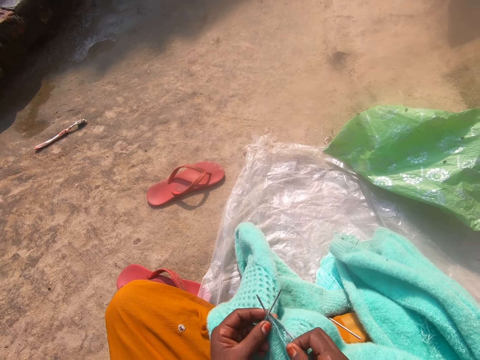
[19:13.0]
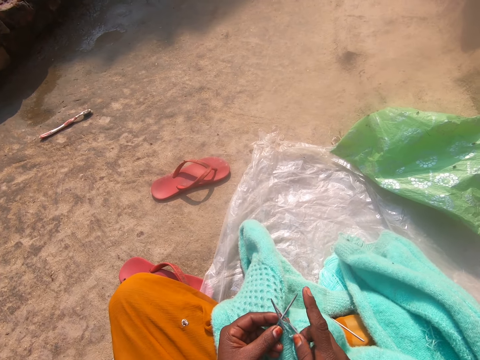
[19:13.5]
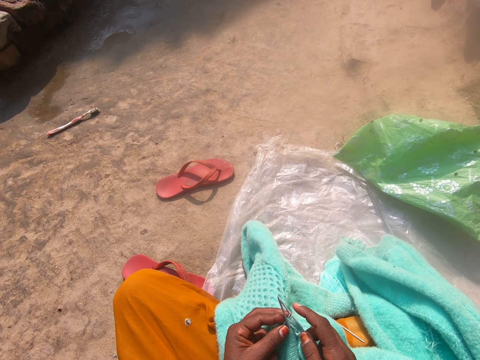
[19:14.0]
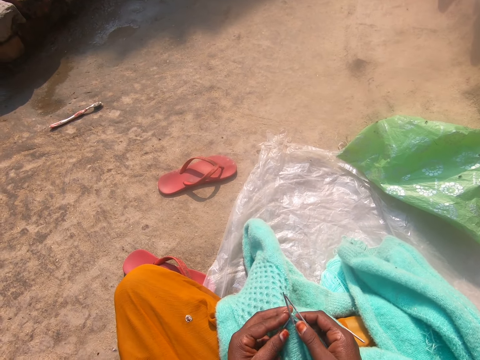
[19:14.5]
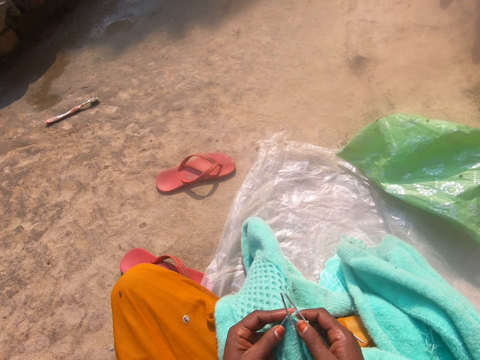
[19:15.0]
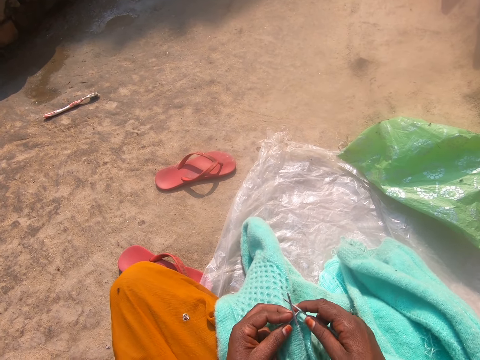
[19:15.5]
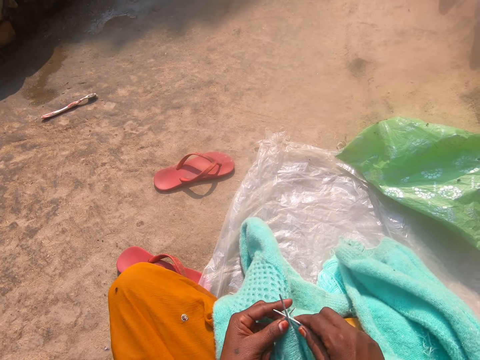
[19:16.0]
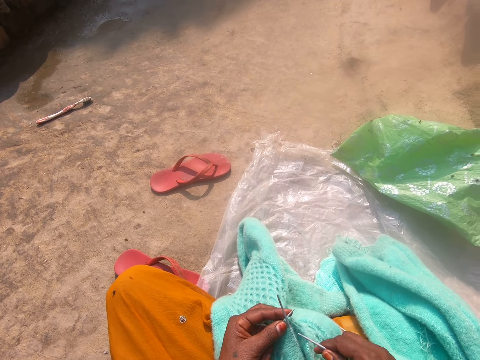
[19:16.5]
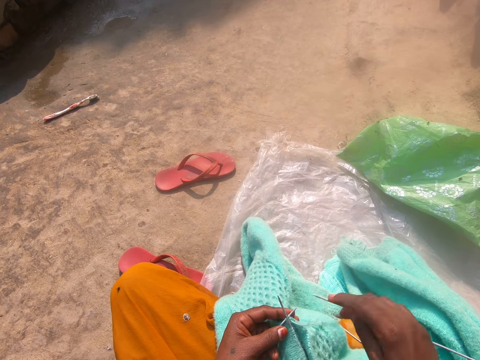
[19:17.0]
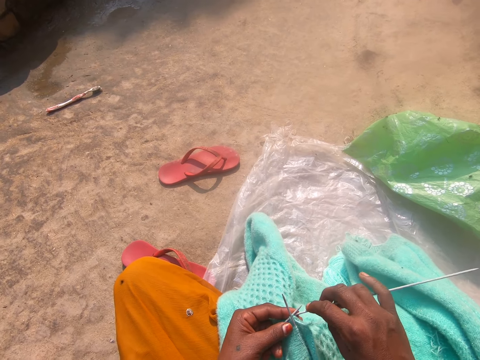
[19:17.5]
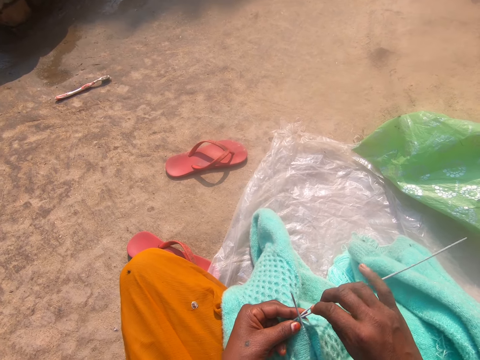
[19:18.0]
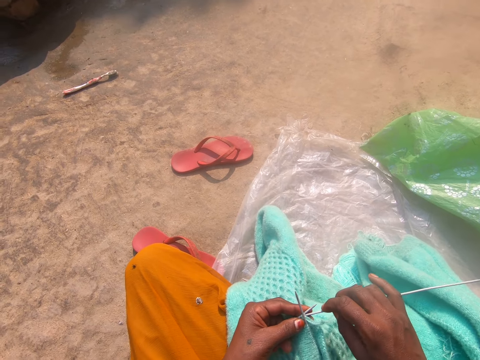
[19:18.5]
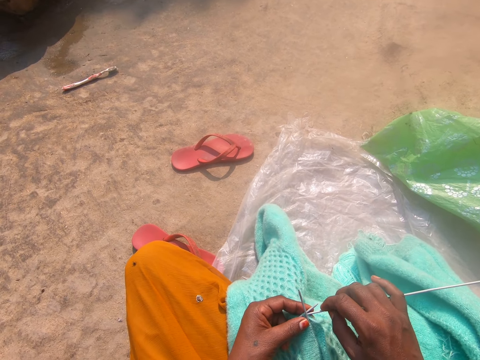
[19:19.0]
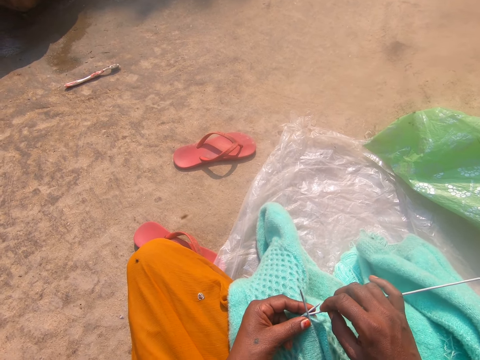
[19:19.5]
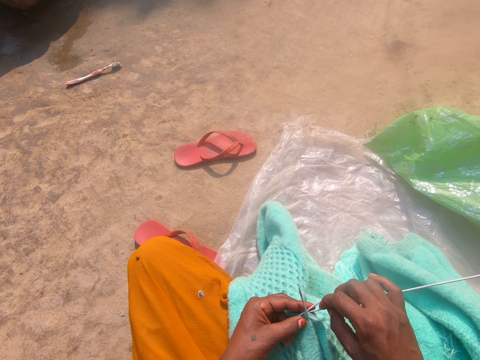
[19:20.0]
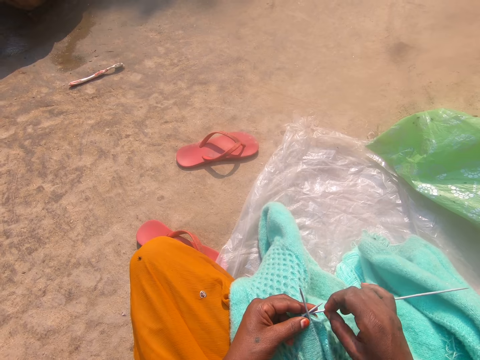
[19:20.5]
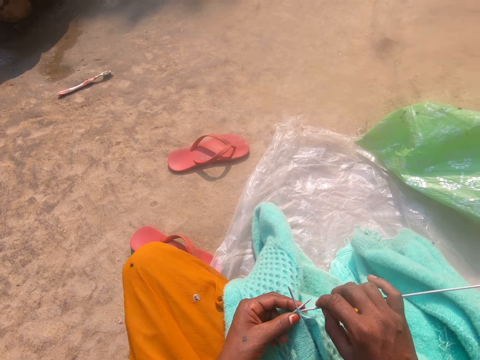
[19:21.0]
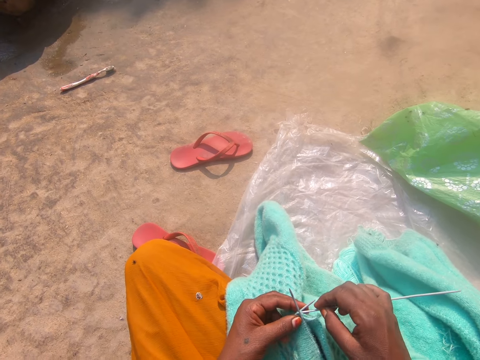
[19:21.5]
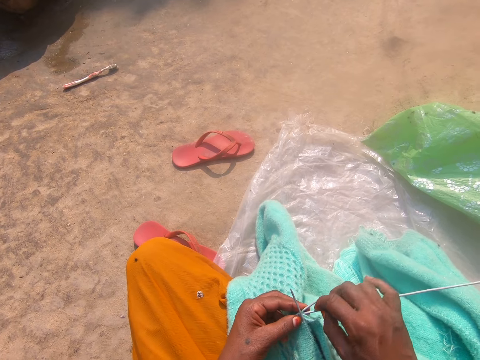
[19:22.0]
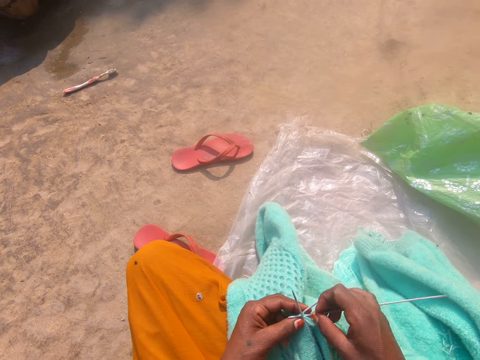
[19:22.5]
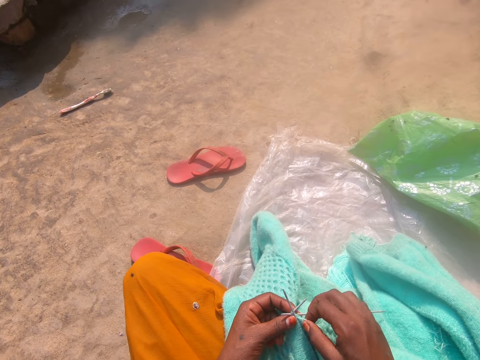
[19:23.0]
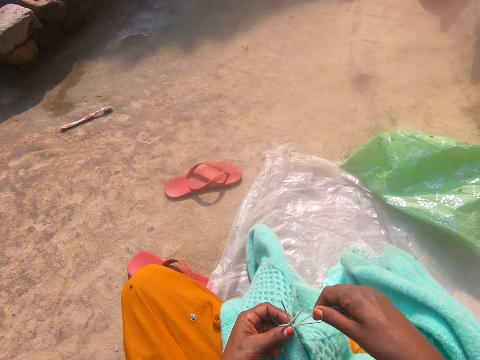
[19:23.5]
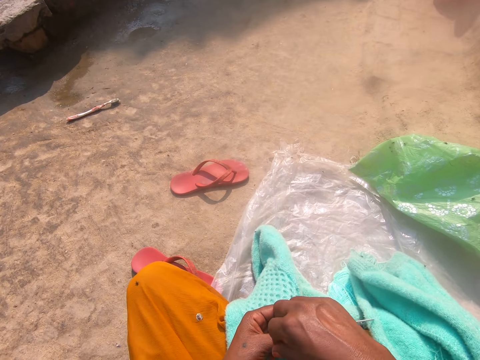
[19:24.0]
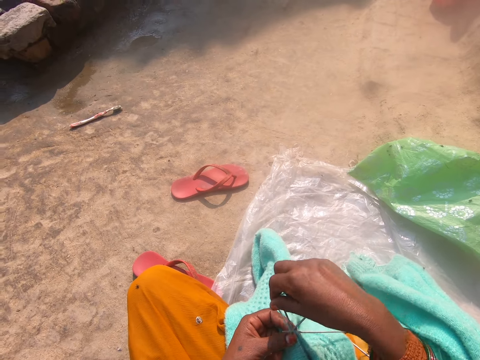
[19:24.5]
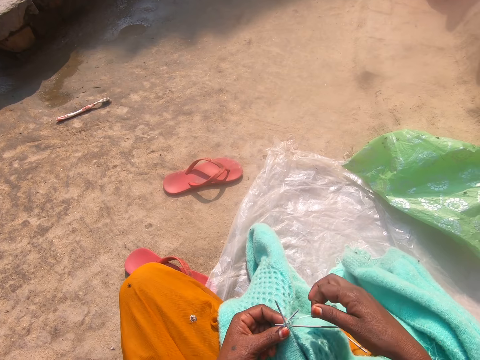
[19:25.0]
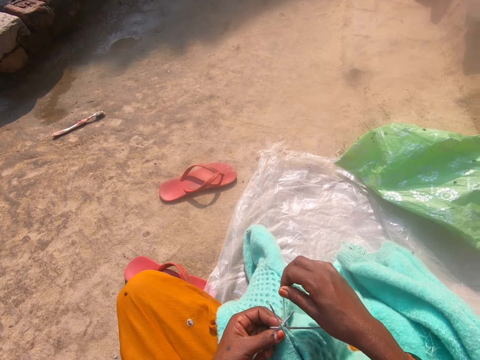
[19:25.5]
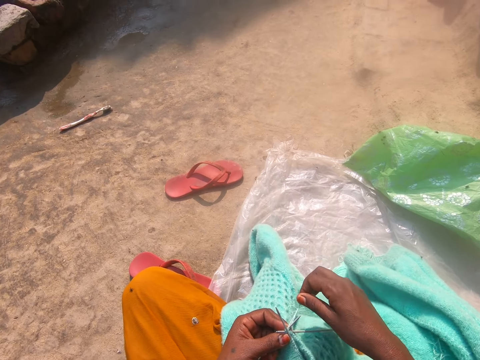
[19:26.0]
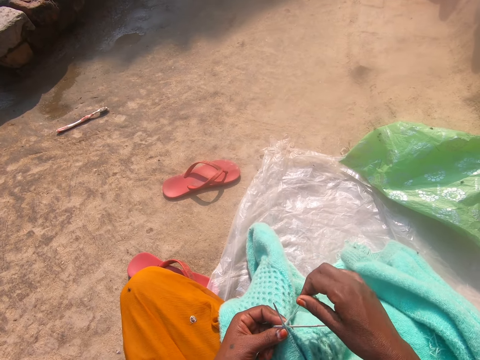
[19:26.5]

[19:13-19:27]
The camera wearer knits the cloth. They roll the string on the knitting needle.

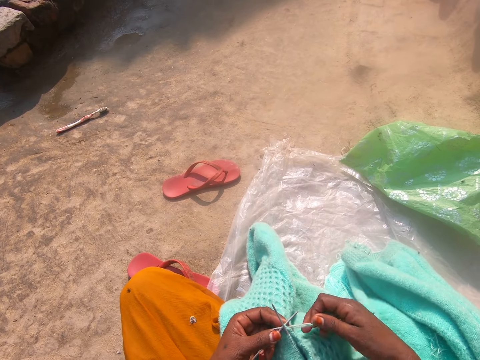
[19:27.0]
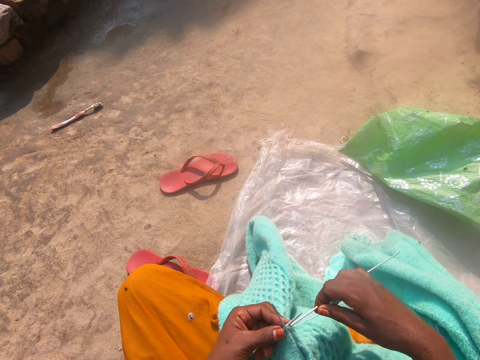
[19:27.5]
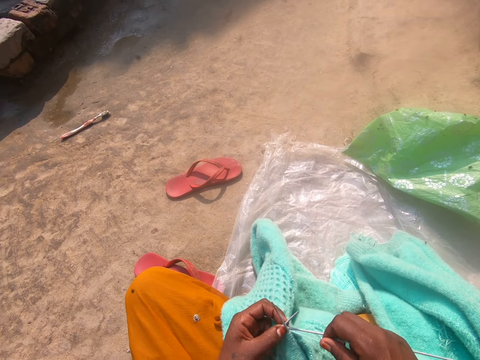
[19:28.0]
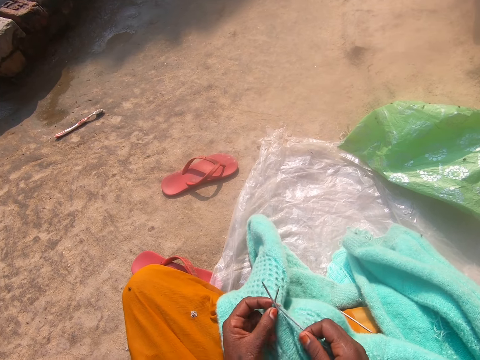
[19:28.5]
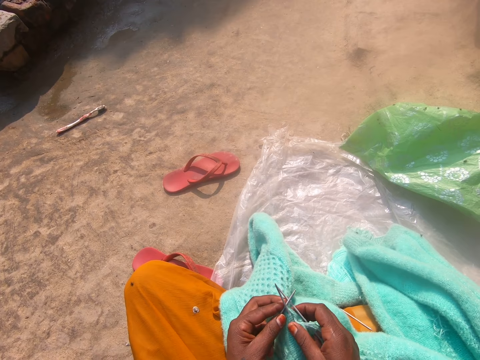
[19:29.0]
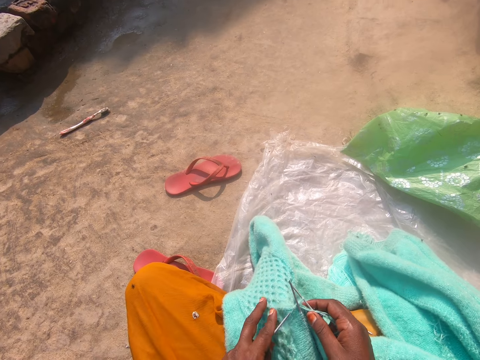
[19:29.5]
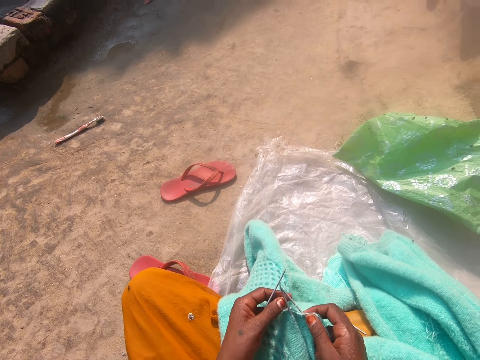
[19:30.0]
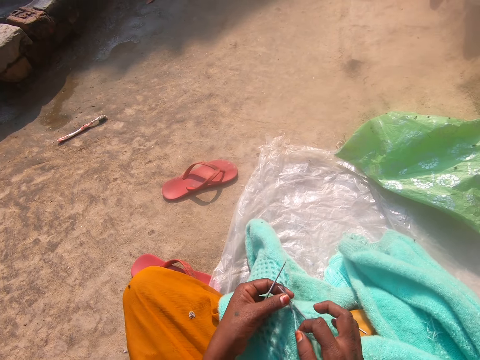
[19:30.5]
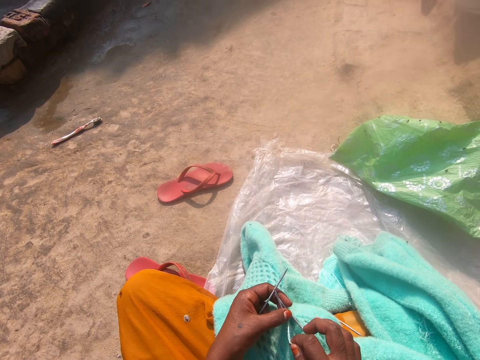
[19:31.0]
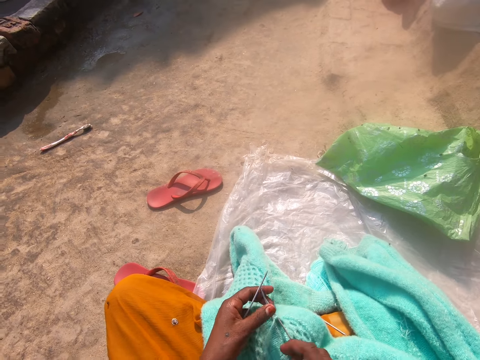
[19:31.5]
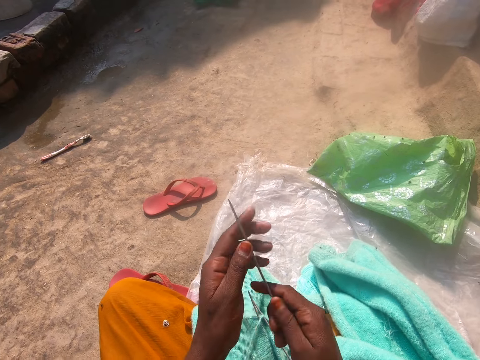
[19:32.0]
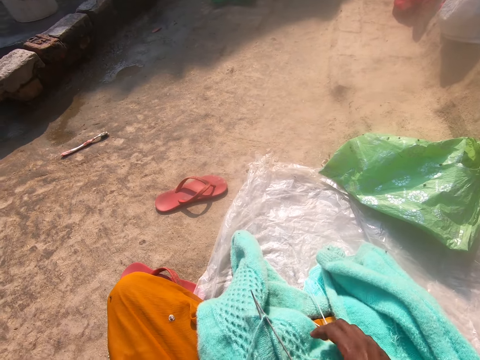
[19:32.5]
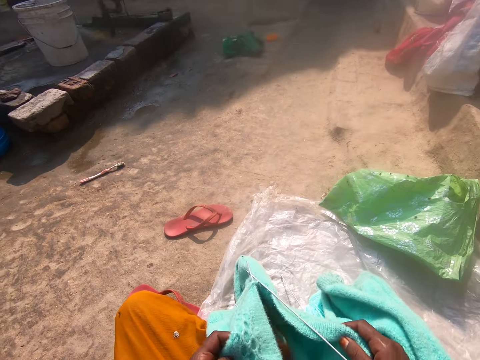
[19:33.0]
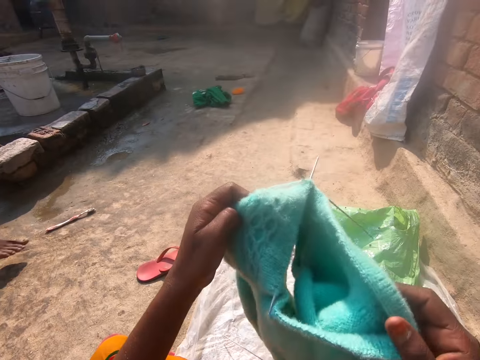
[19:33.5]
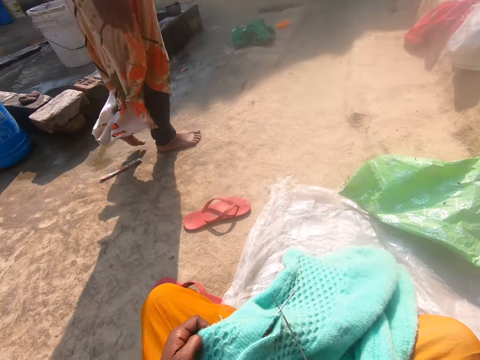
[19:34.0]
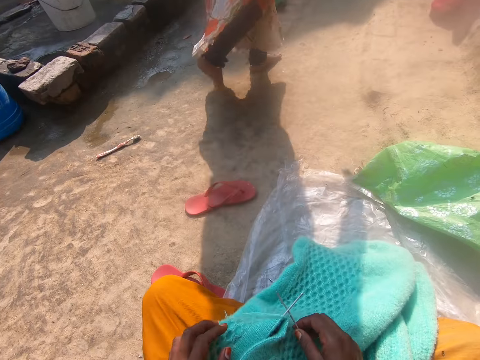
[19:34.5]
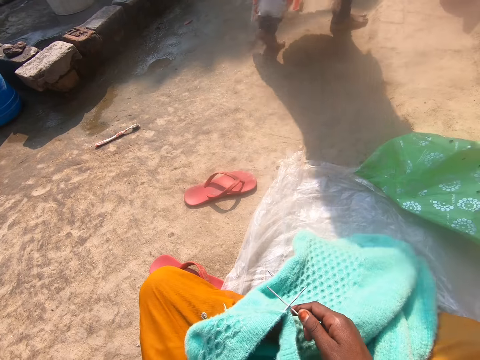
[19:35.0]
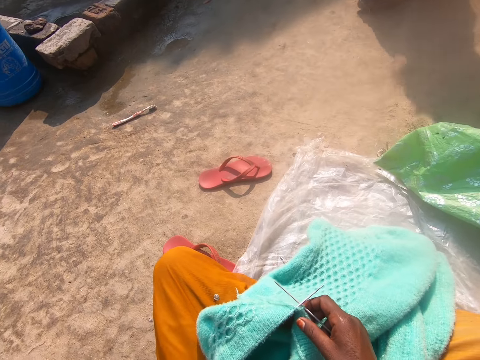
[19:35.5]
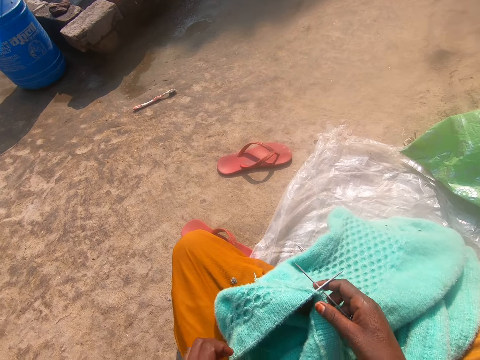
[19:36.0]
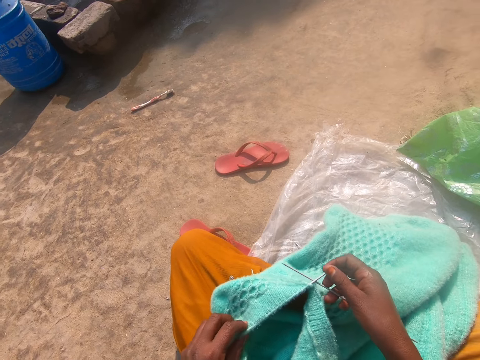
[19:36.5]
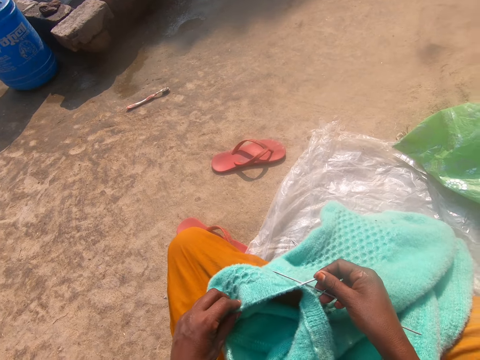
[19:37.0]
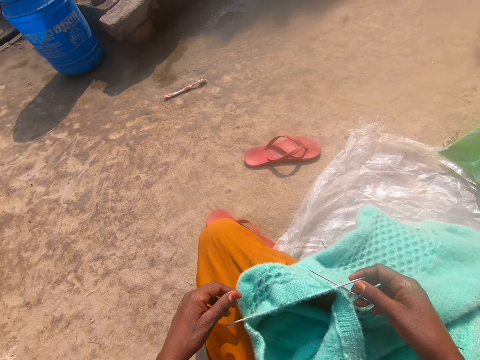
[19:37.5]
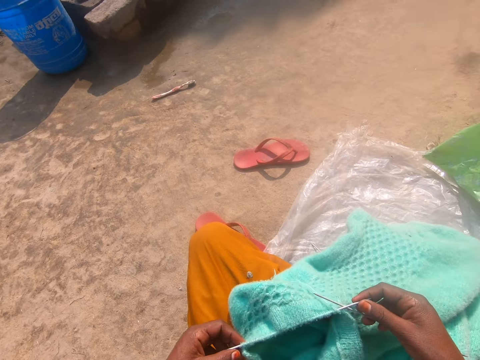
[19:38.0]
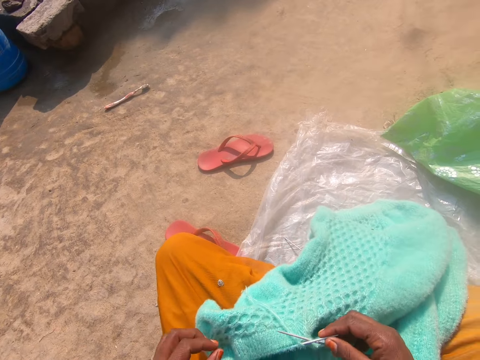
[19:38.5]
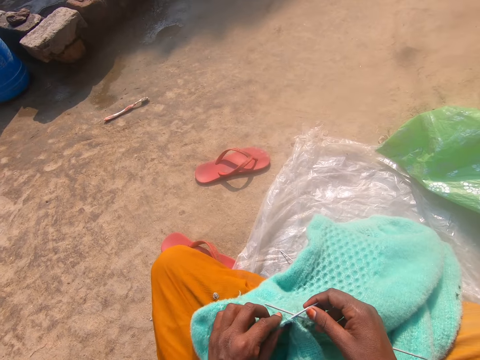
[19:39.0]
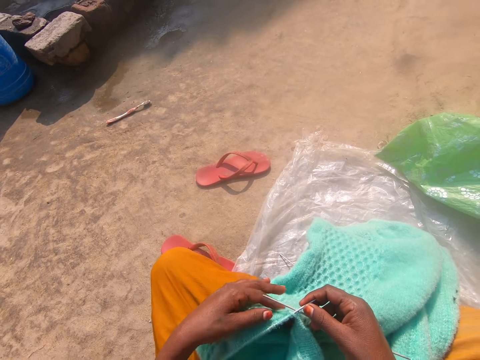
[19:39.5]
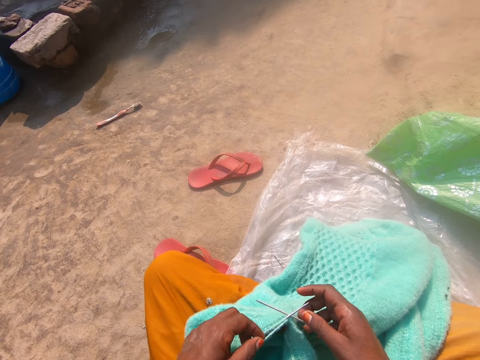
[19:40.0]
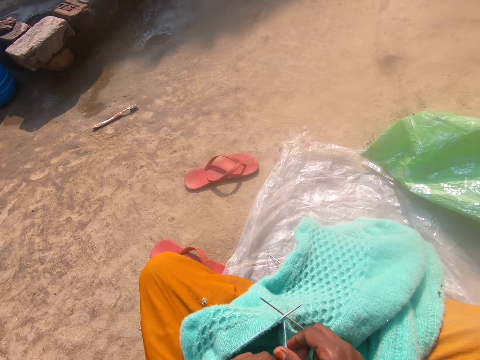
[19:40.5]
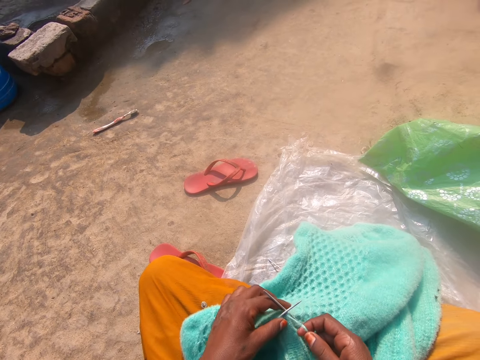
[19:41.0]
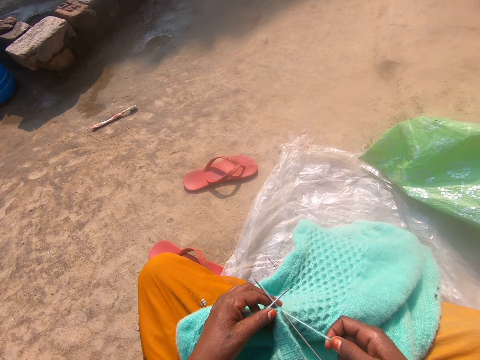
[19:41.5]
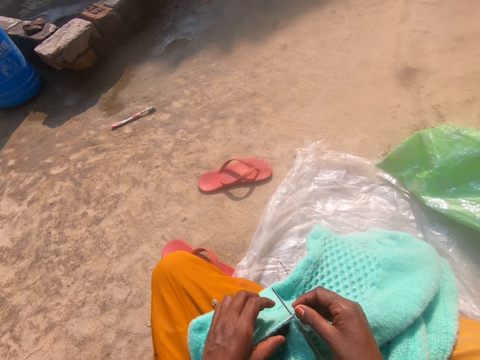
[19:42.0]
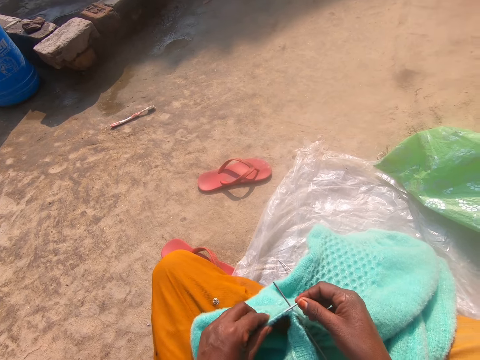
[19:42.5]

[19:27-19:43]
The camera wearer knits the cloth. She adjusts the cardigan on her lap. She puts the knitting needle down. A woman walks past the camera wearer. The camera wearer moves the cloth. She pushes the knitting needle in the cloth.
